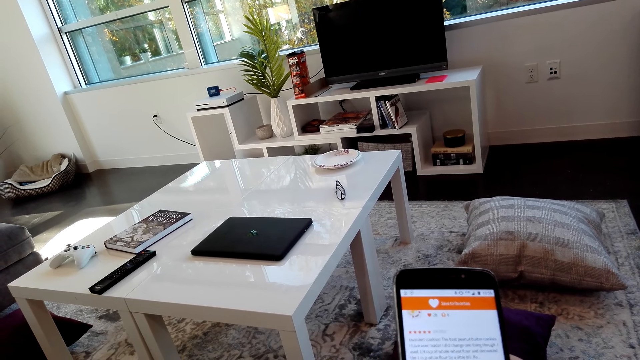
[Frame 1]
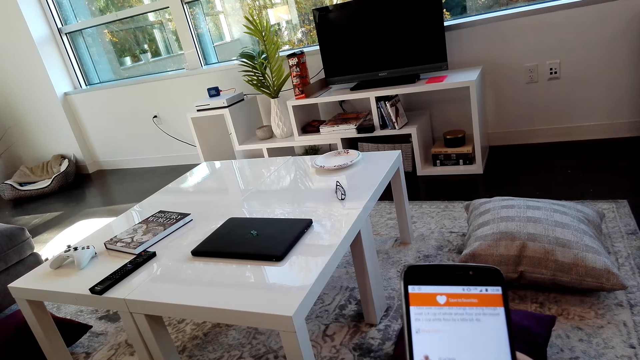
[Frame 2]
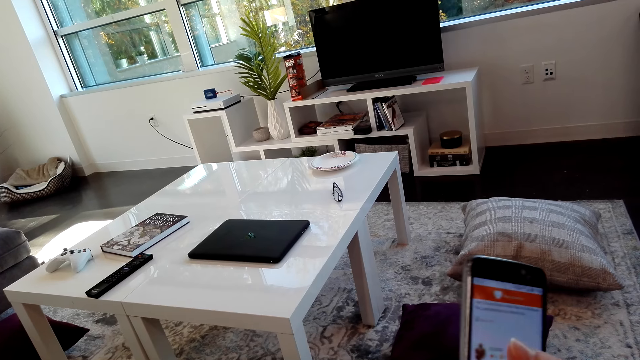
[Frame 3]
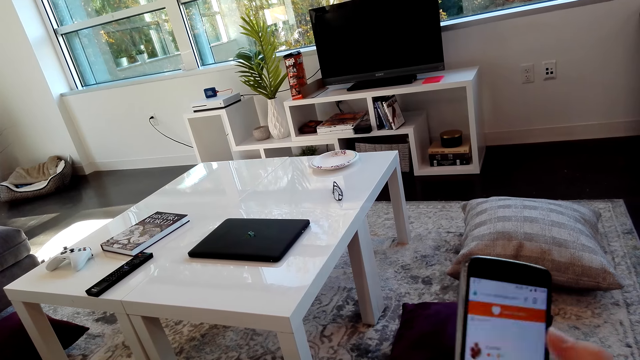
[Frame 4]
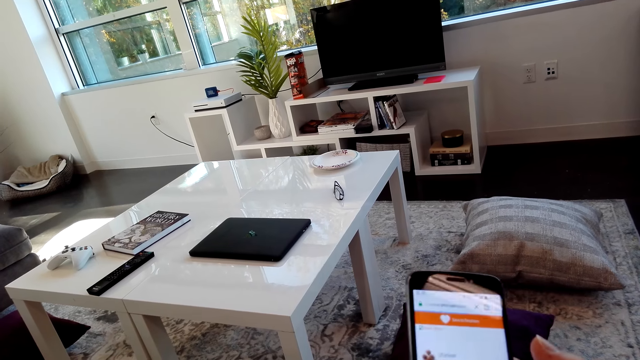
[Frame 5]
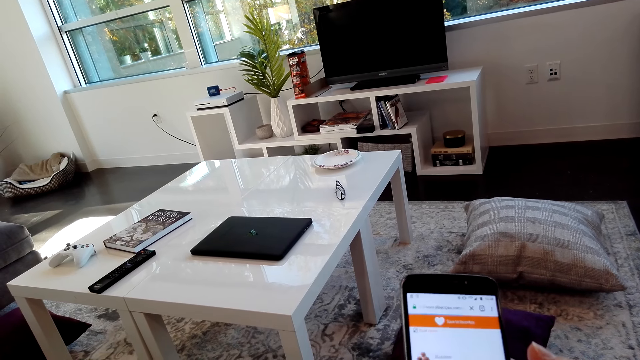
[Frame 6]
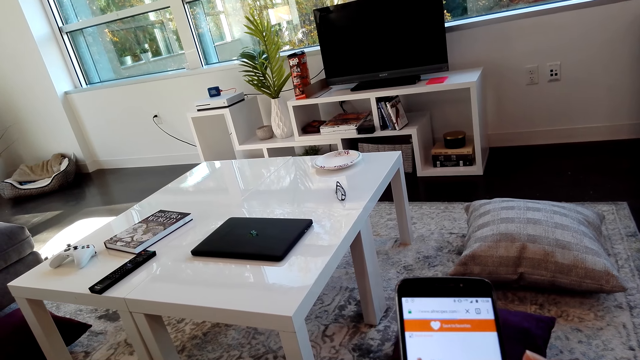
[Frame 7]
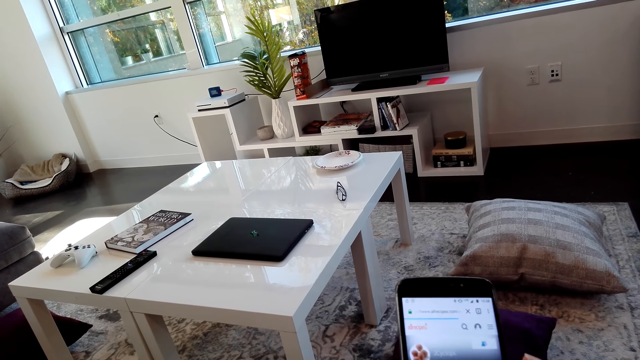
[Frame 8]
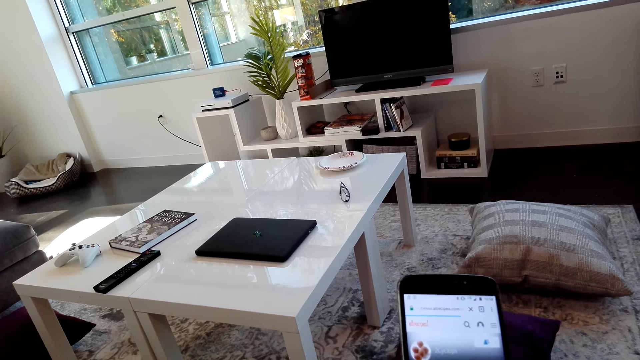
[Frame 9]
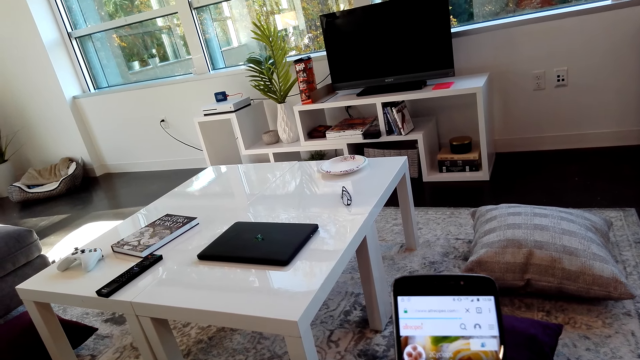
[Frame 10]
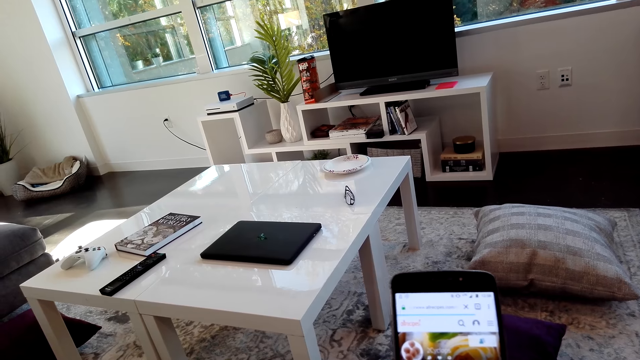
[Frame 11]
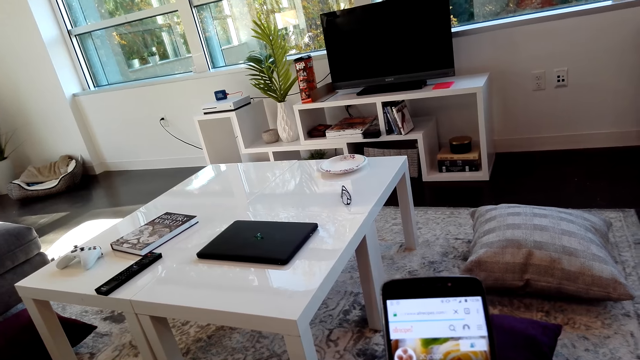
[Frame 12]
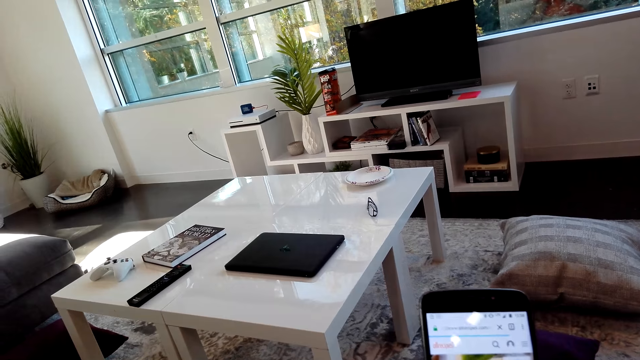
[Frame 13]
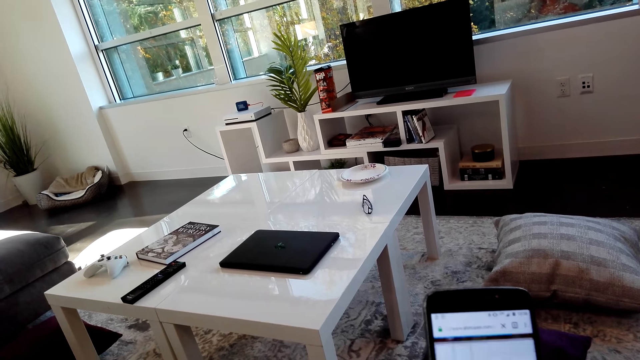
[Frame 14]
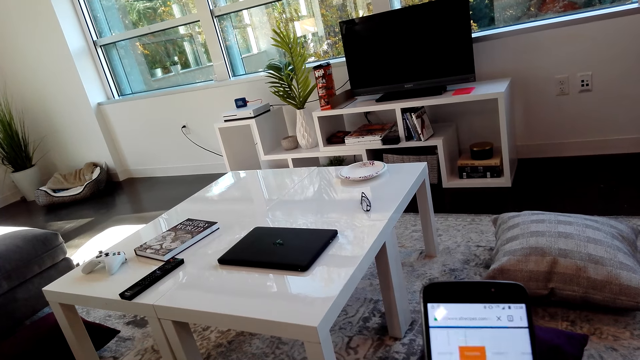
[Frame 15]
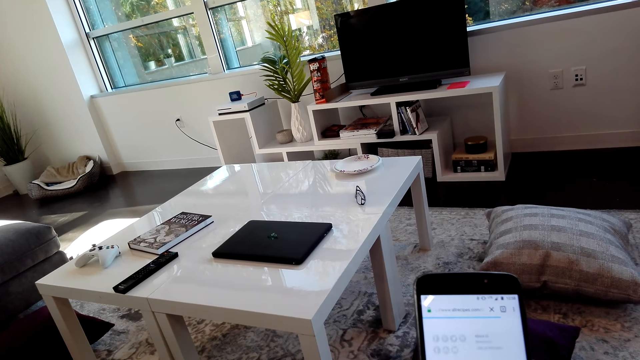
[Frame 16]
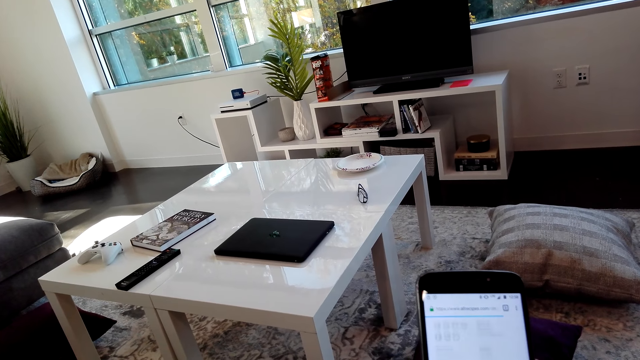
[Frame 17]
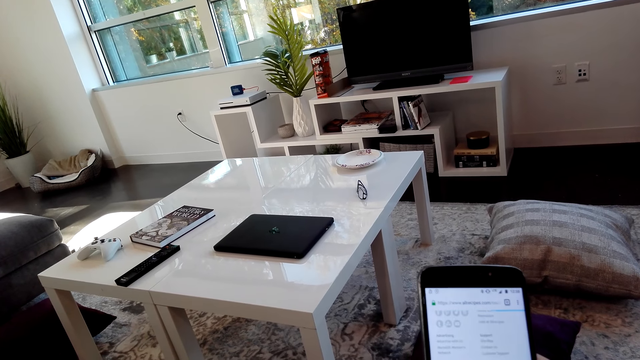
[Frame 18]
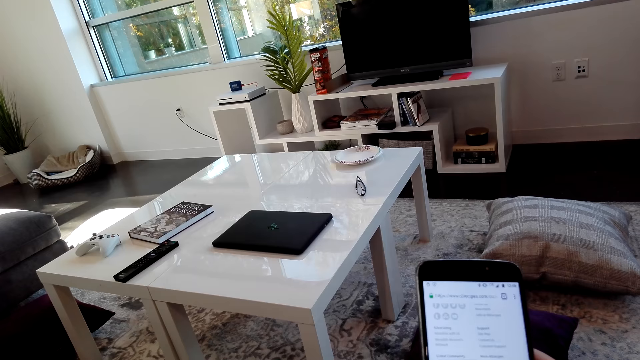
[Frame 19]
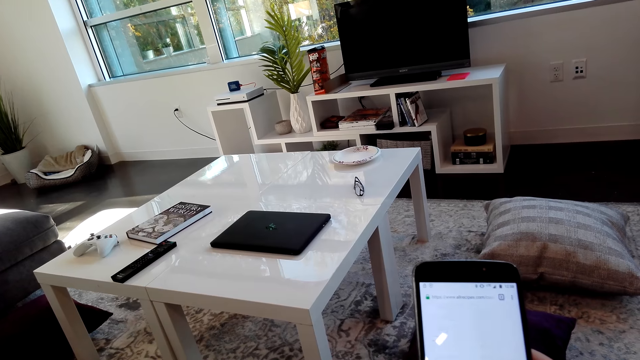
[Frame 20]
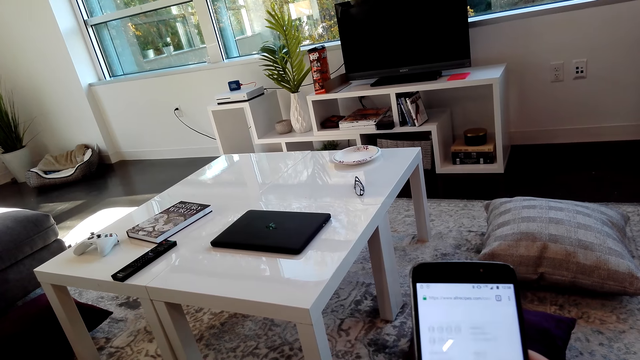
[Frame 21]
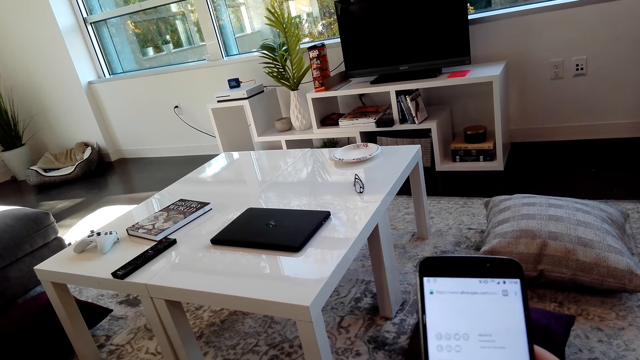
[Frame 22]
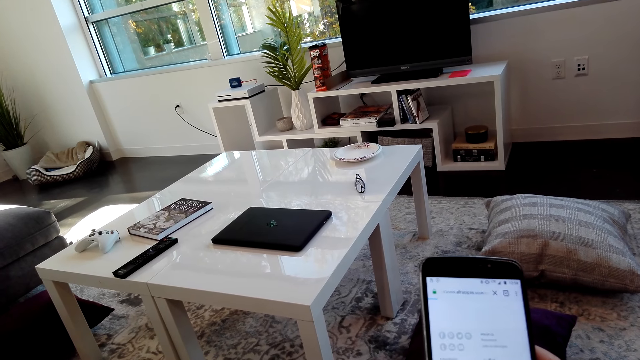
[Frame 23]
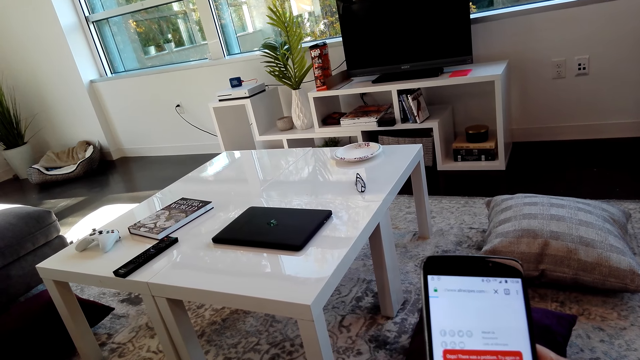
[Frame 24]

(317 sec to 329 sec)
The camera wearer taps the phone. They scroll the phone.

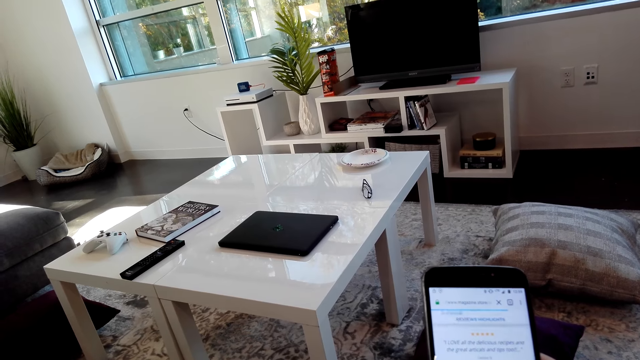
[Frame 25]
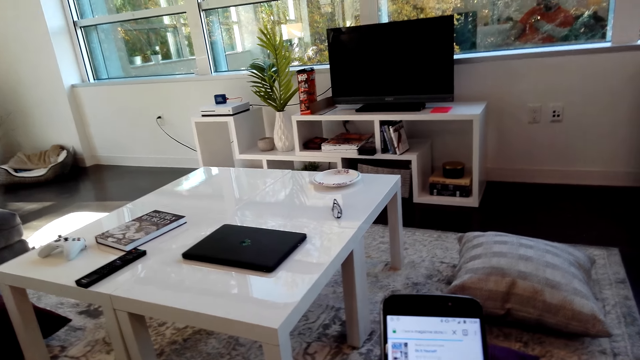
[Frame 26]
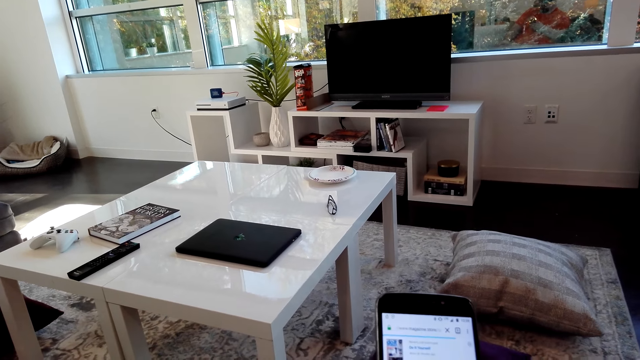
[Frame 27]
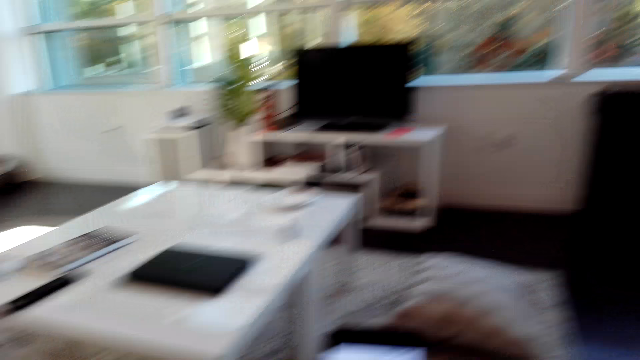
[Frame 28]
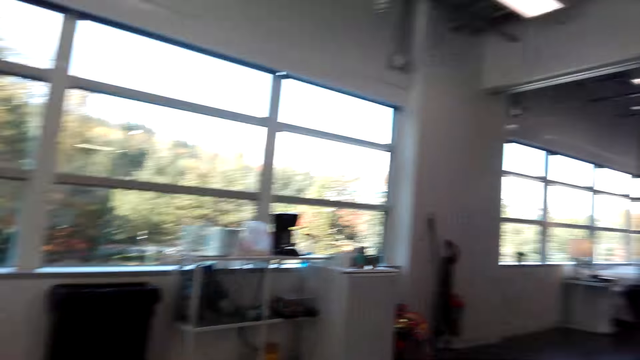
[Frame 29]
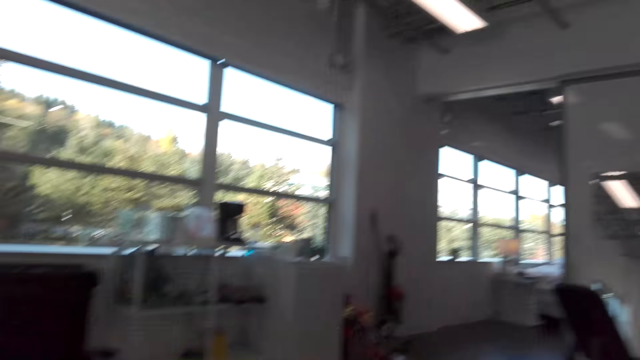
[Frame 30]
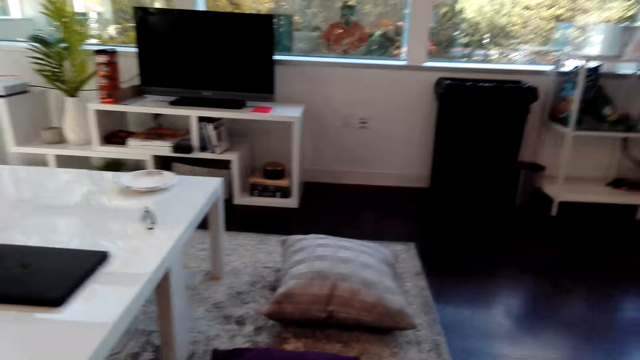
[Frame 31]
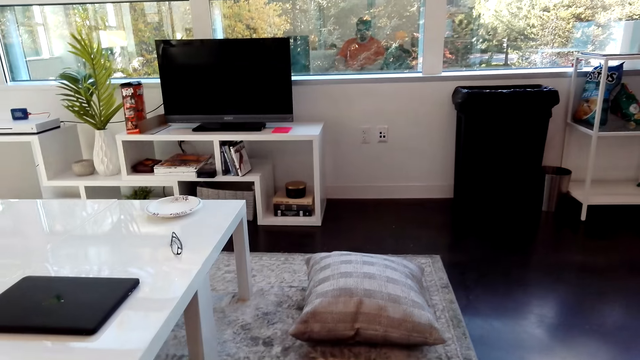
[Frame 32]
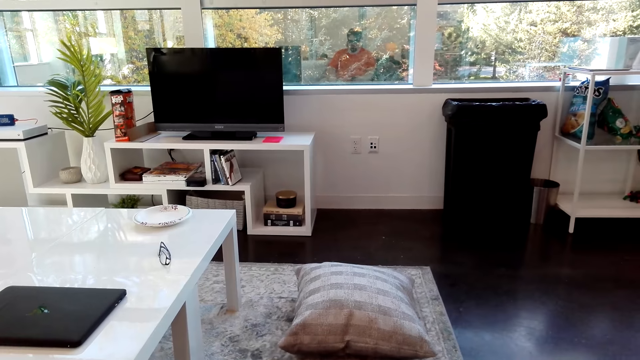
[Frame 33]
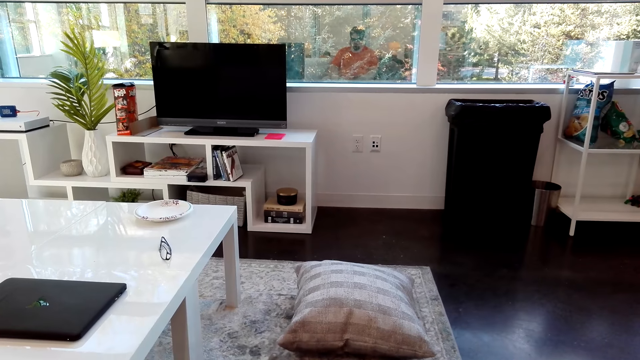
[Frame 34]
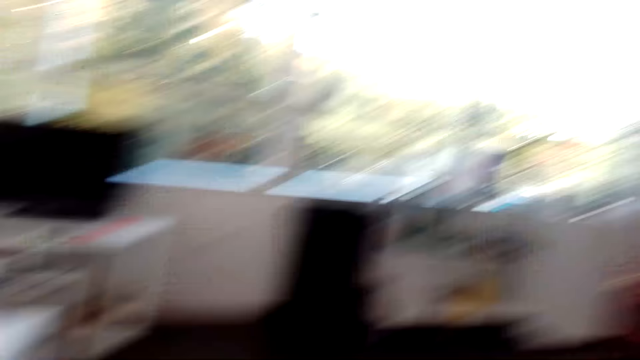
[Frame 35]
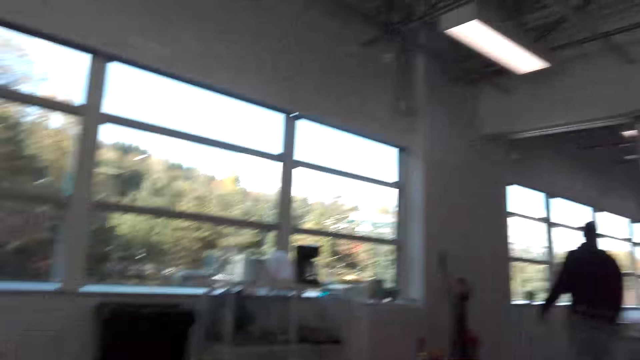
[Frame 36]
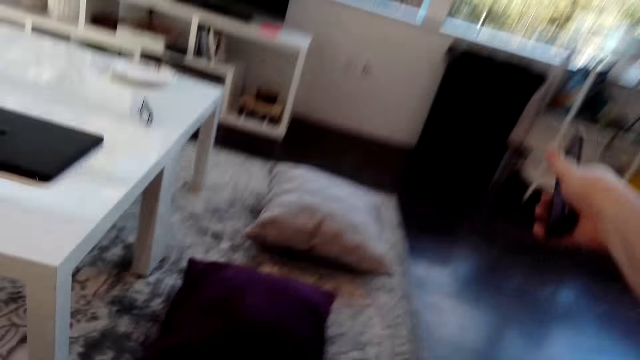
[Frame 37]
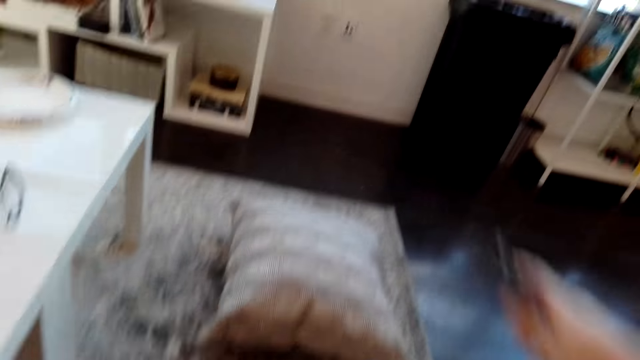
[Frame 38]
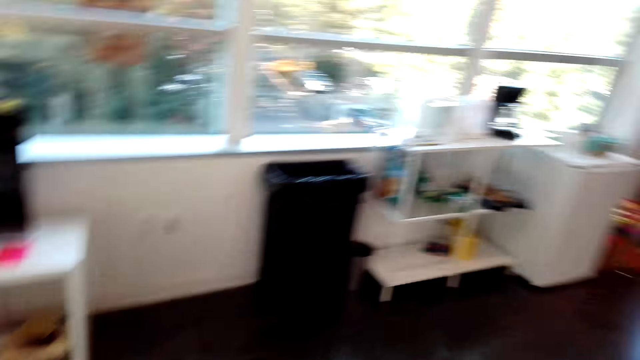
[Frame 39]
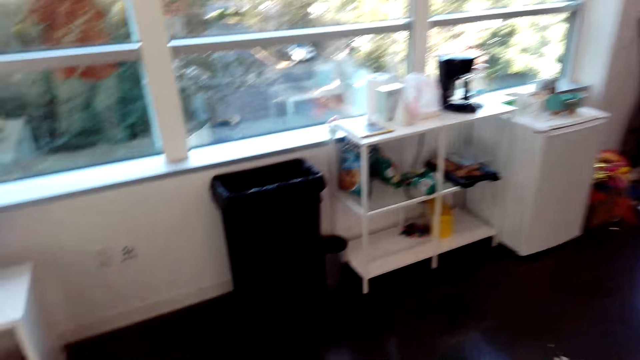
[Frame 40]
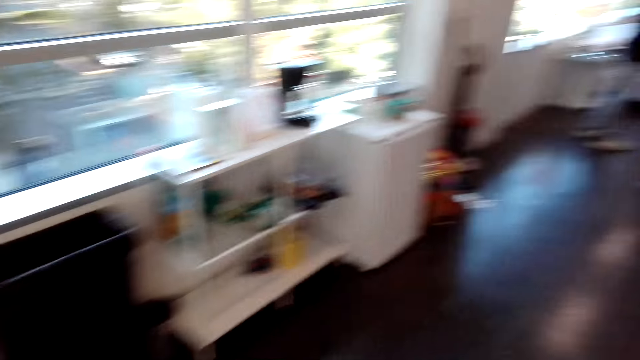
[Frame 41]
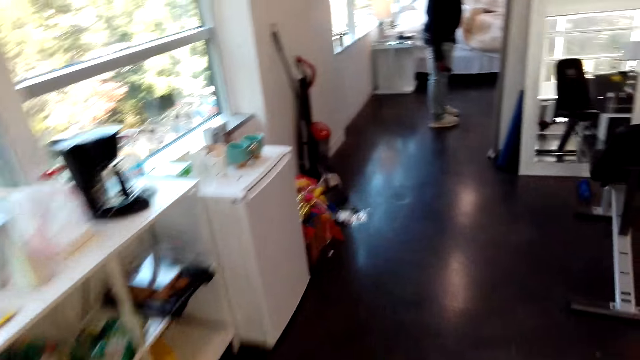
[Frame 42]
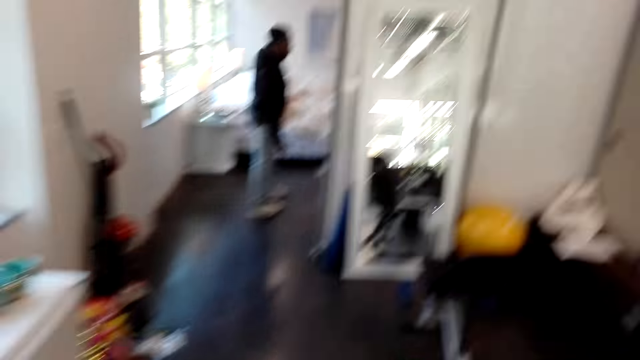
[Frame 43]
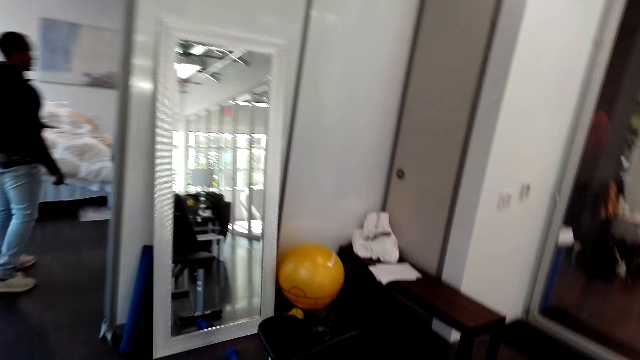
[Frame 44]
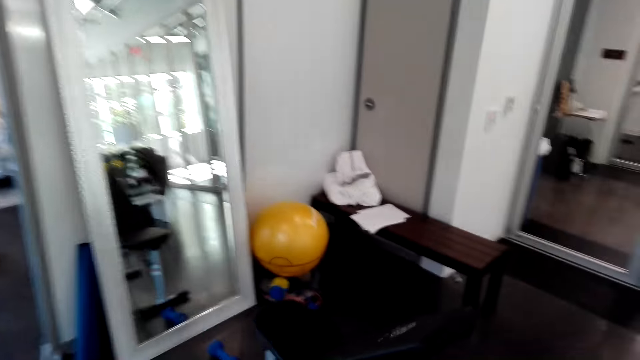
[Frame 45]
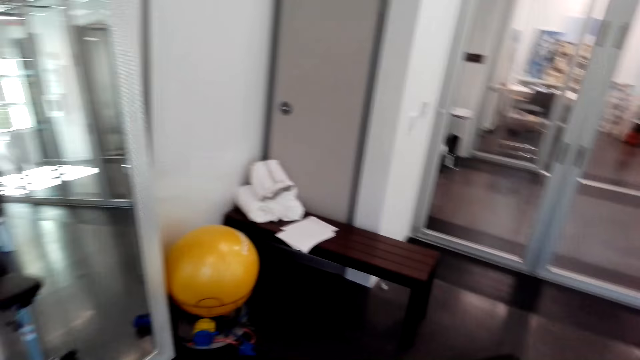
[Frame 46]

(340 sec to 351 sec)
The camera wearer looks around. A person walks in the room. The camera wearer stretches one hand, stands up and walks in the room.
